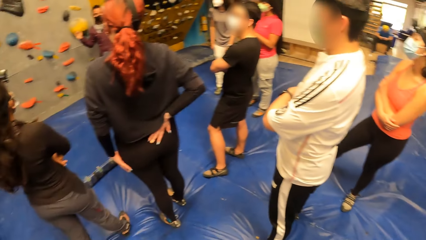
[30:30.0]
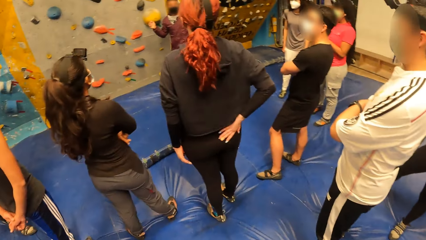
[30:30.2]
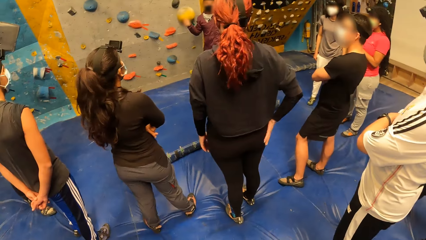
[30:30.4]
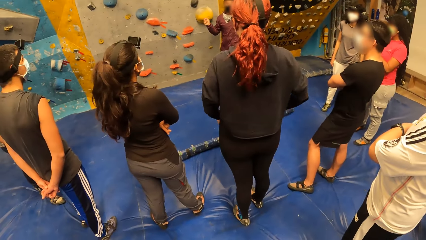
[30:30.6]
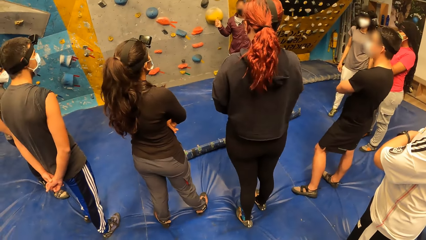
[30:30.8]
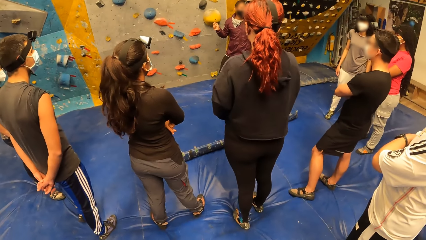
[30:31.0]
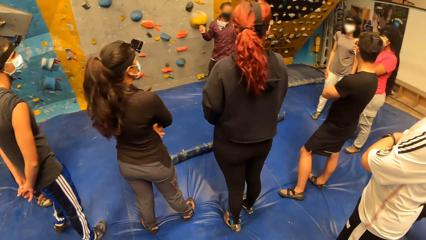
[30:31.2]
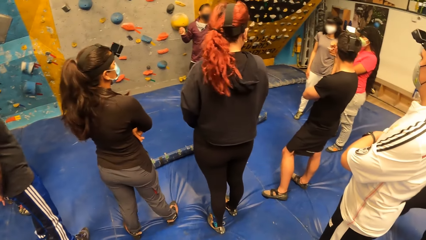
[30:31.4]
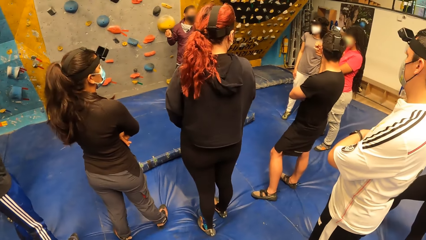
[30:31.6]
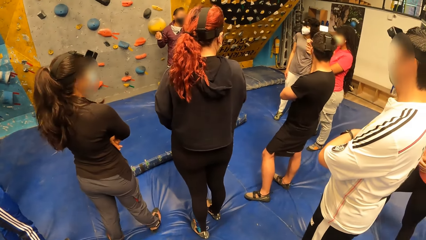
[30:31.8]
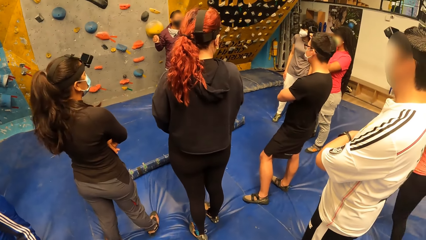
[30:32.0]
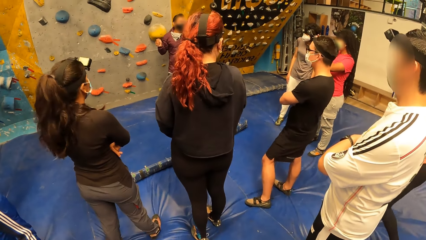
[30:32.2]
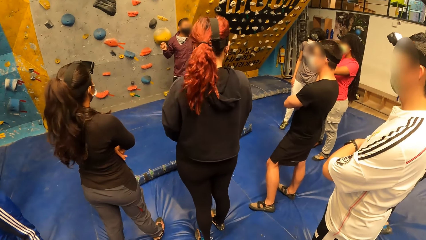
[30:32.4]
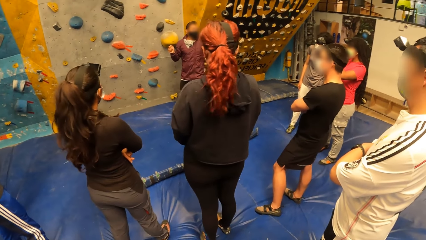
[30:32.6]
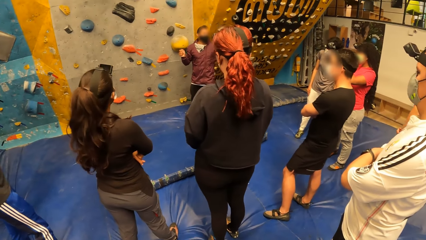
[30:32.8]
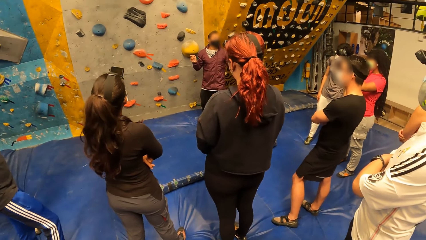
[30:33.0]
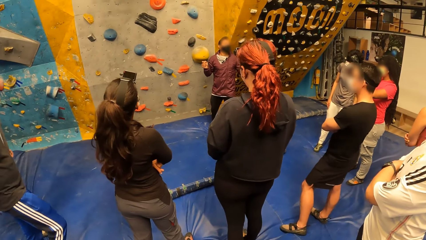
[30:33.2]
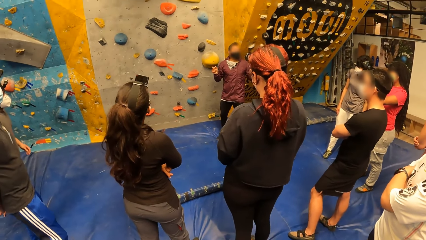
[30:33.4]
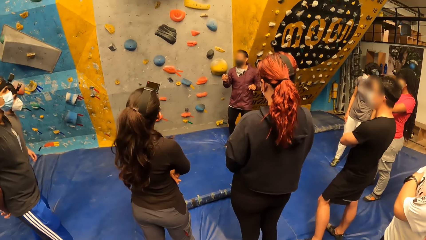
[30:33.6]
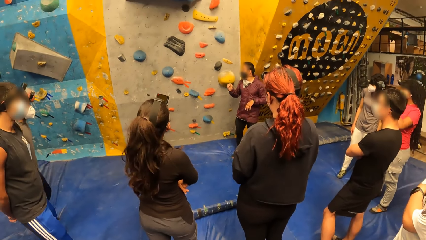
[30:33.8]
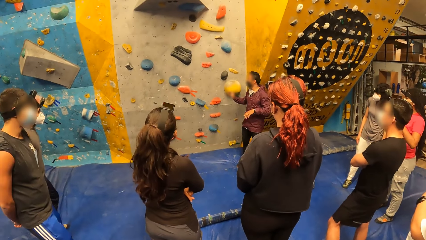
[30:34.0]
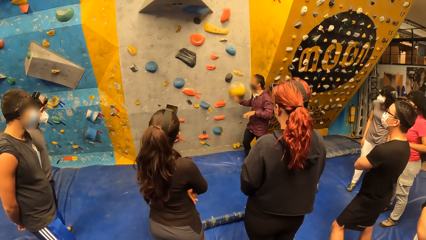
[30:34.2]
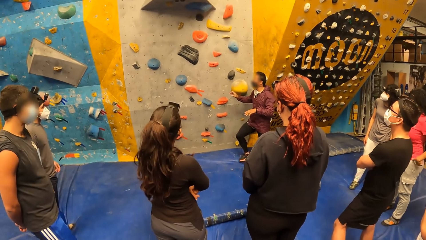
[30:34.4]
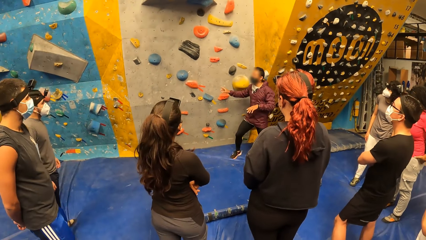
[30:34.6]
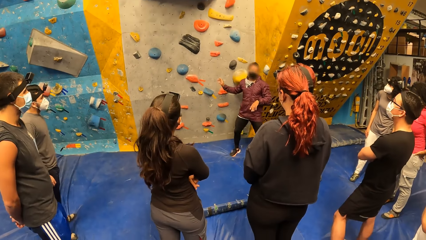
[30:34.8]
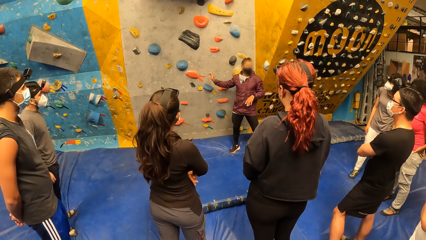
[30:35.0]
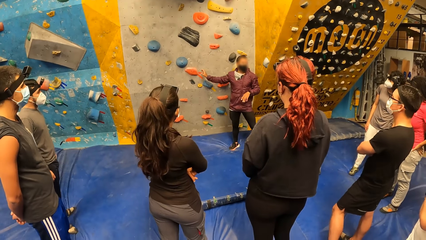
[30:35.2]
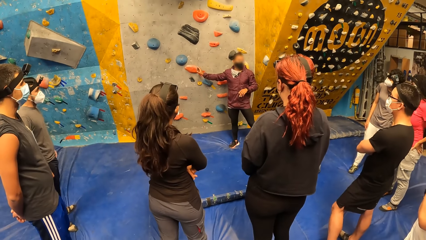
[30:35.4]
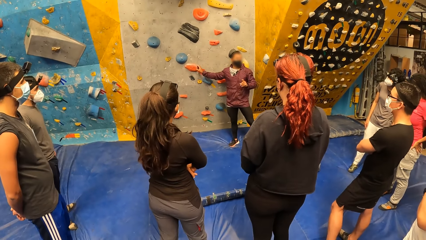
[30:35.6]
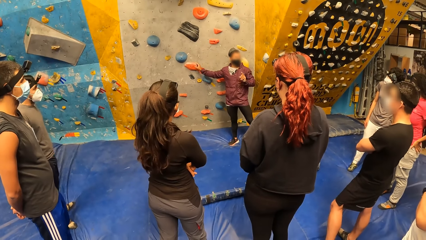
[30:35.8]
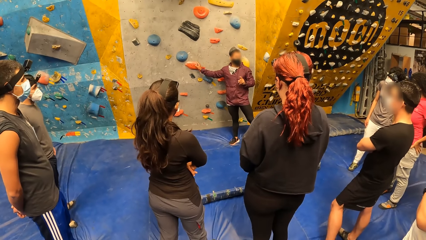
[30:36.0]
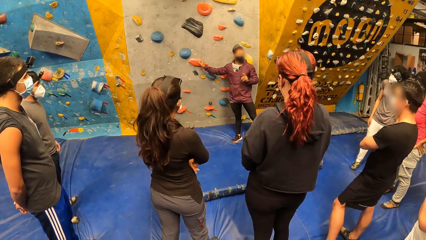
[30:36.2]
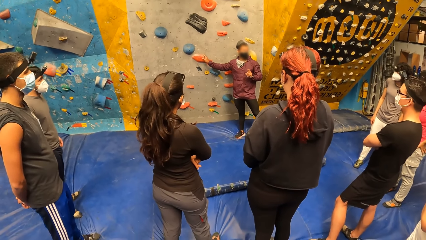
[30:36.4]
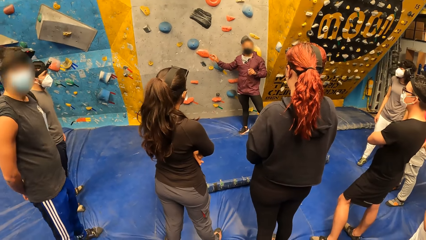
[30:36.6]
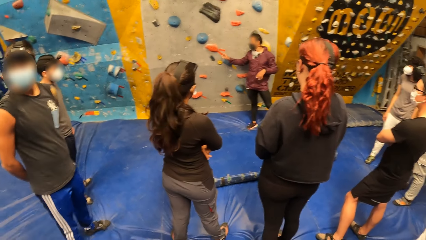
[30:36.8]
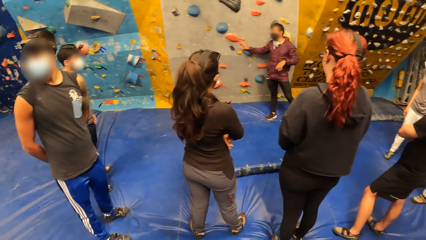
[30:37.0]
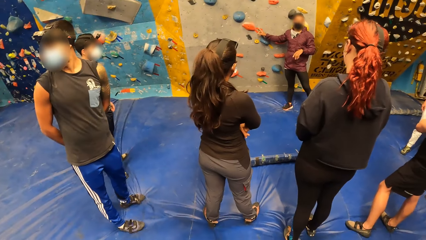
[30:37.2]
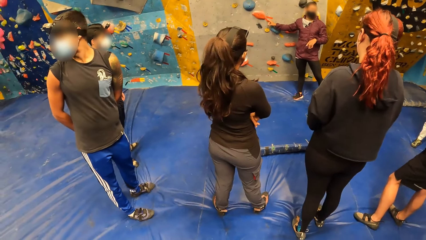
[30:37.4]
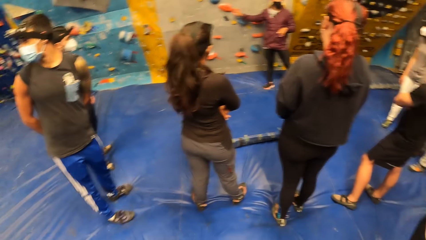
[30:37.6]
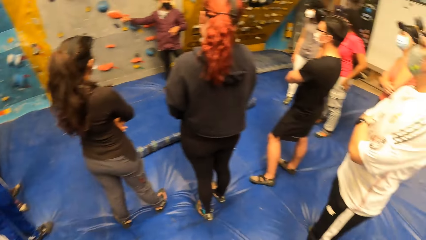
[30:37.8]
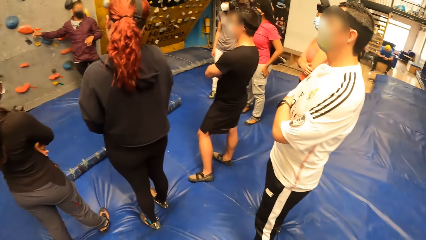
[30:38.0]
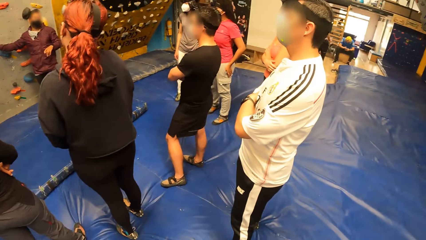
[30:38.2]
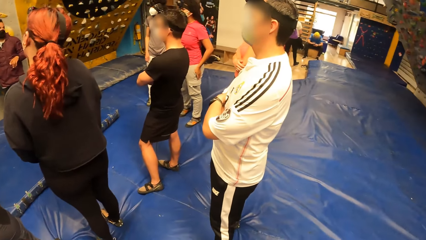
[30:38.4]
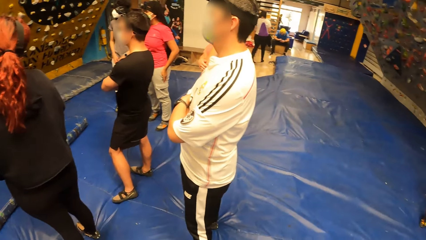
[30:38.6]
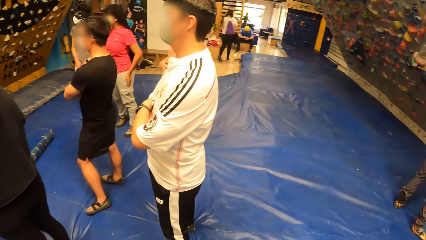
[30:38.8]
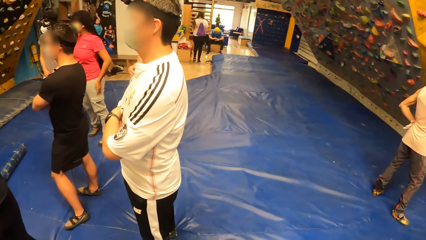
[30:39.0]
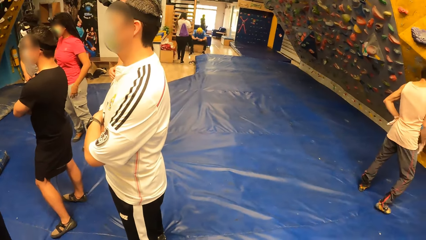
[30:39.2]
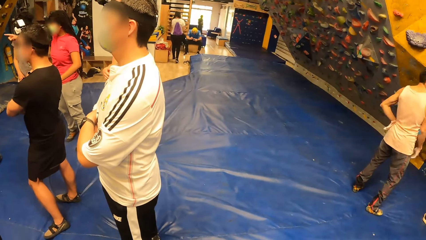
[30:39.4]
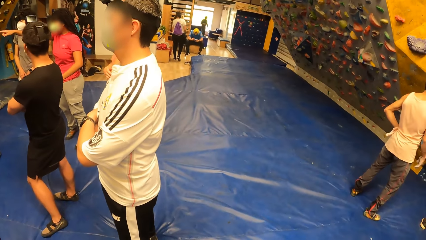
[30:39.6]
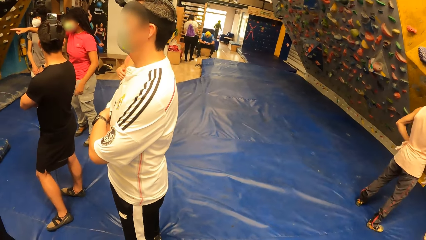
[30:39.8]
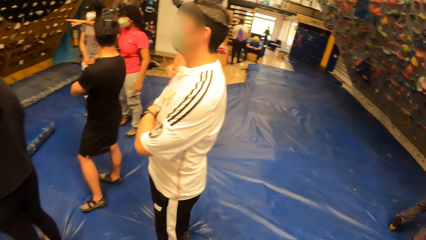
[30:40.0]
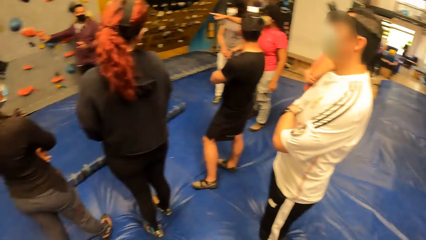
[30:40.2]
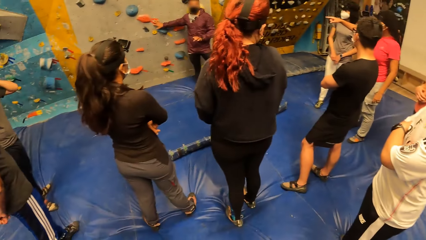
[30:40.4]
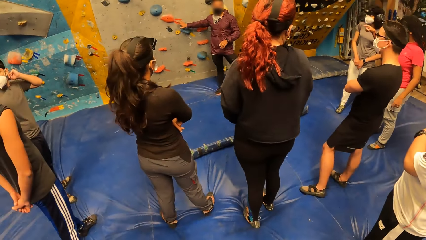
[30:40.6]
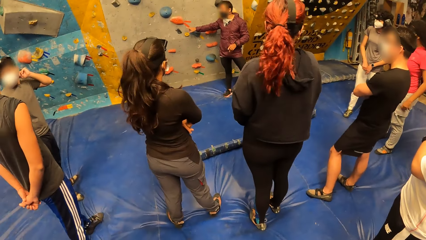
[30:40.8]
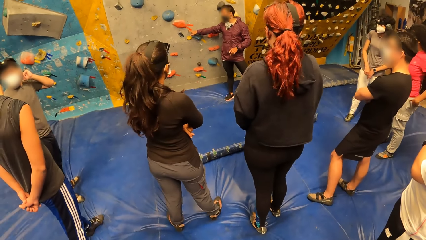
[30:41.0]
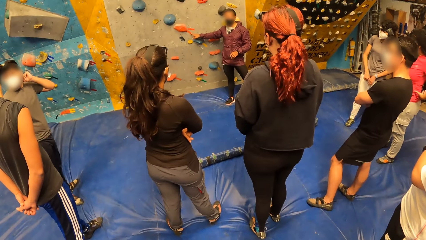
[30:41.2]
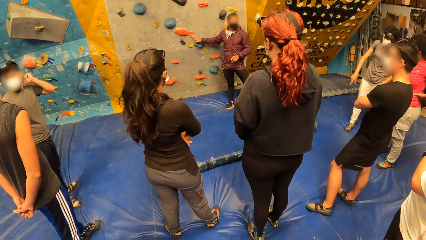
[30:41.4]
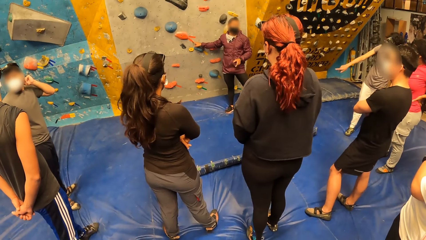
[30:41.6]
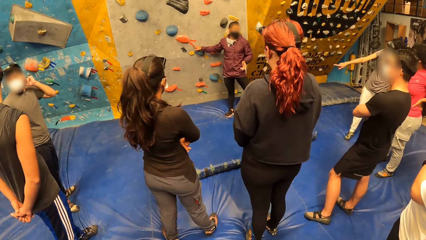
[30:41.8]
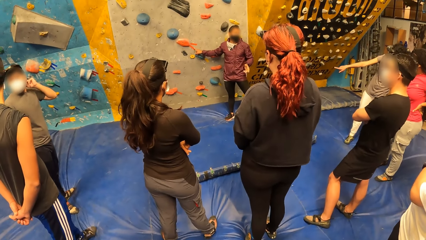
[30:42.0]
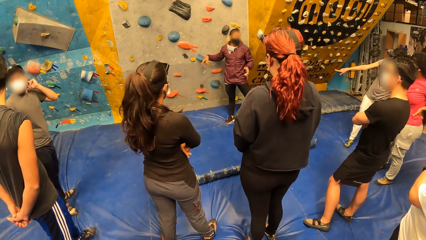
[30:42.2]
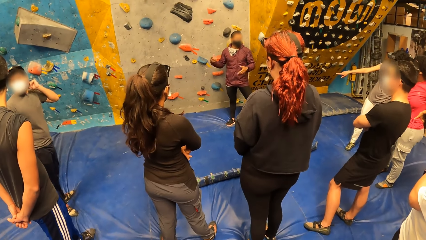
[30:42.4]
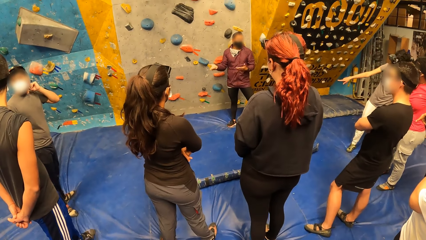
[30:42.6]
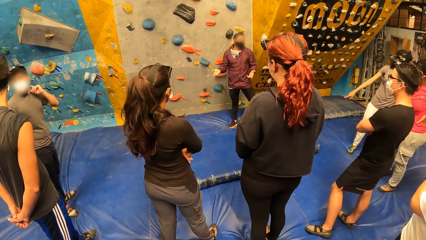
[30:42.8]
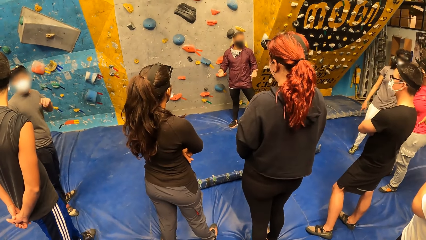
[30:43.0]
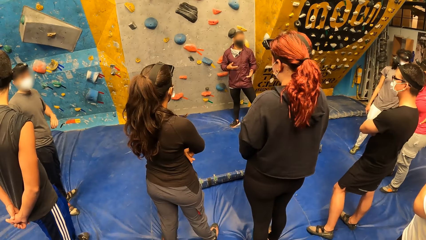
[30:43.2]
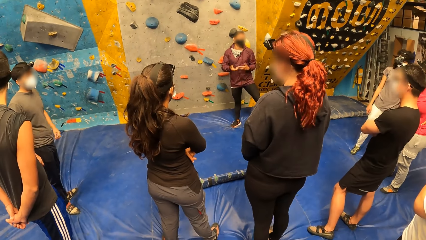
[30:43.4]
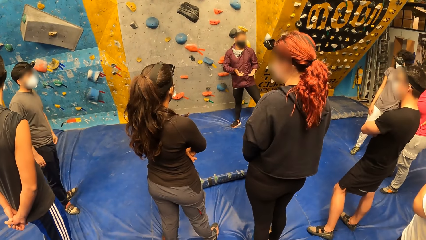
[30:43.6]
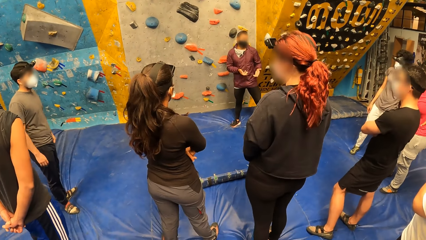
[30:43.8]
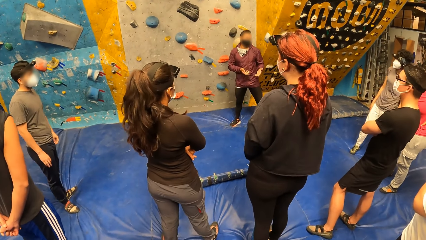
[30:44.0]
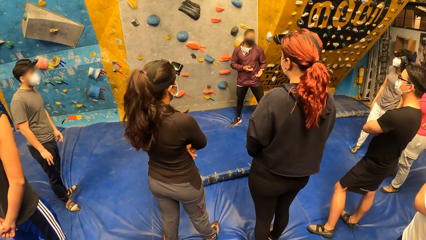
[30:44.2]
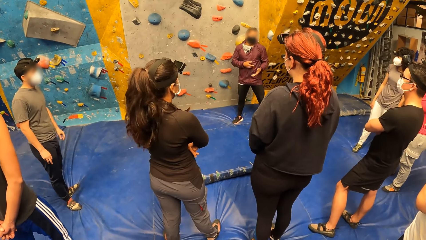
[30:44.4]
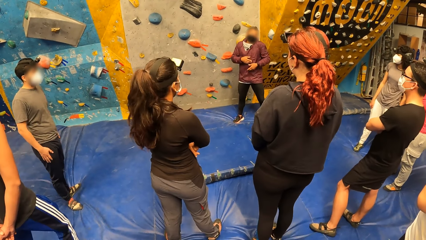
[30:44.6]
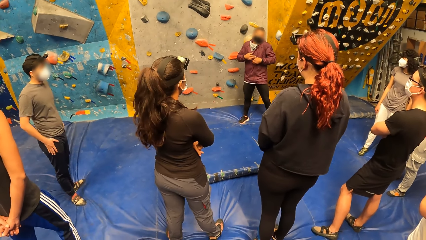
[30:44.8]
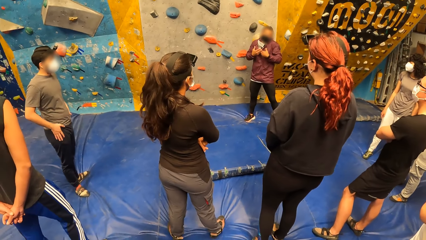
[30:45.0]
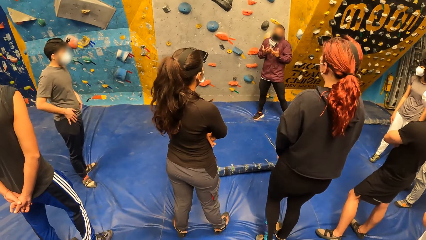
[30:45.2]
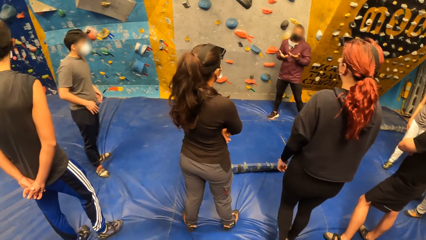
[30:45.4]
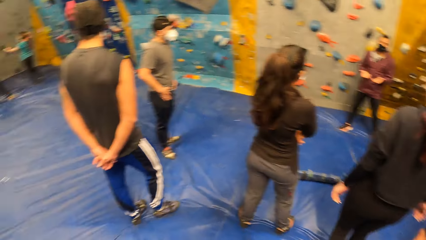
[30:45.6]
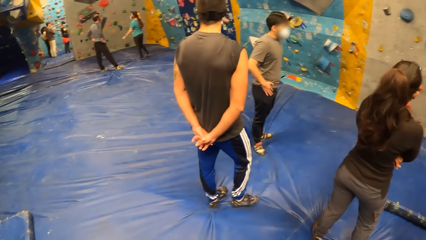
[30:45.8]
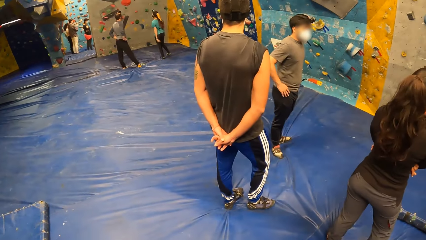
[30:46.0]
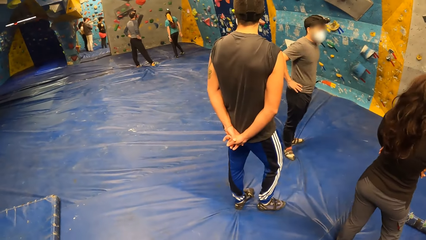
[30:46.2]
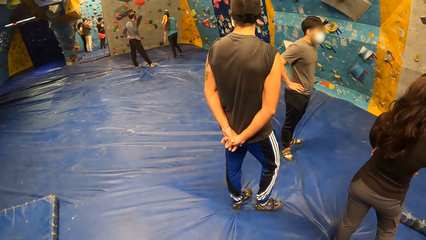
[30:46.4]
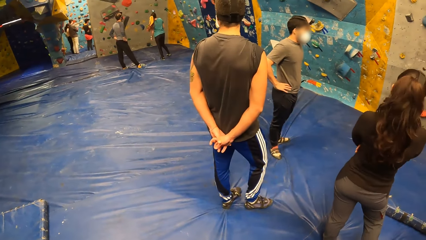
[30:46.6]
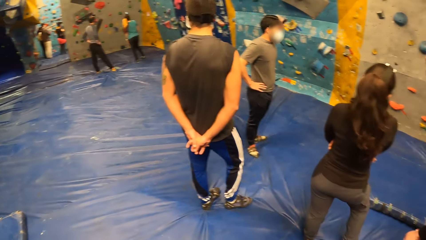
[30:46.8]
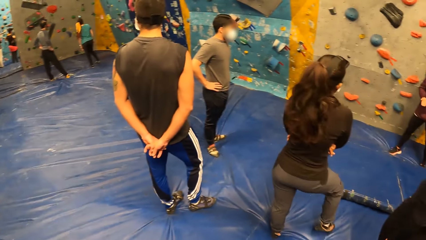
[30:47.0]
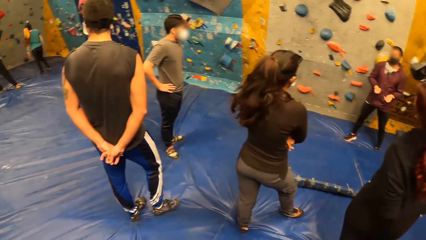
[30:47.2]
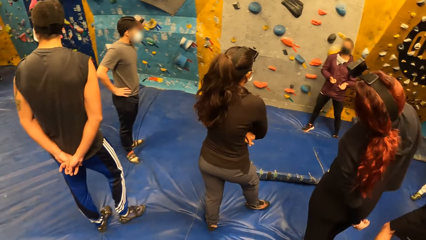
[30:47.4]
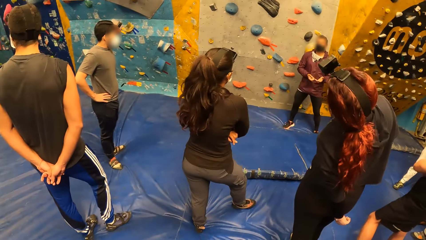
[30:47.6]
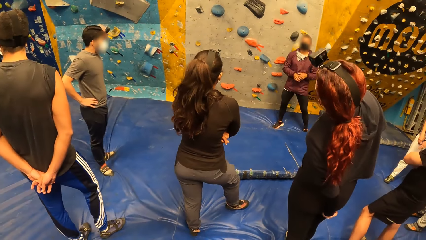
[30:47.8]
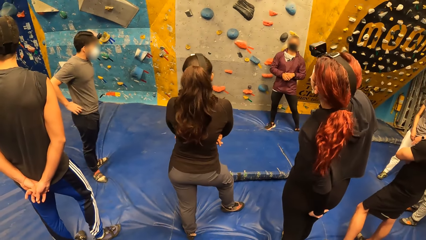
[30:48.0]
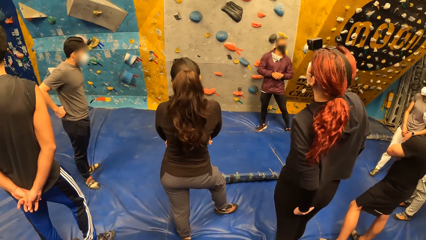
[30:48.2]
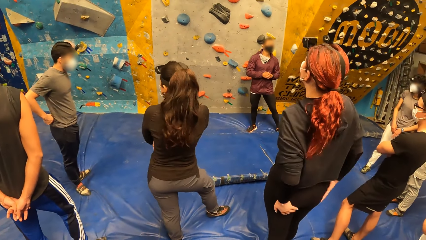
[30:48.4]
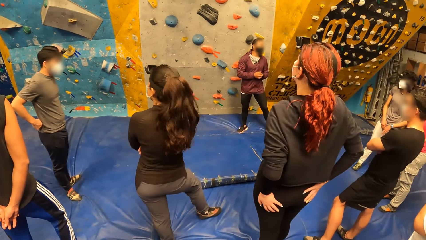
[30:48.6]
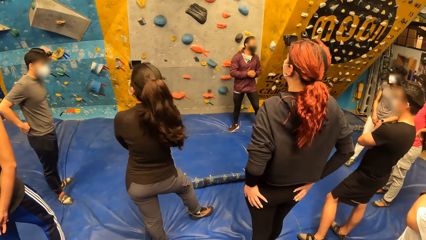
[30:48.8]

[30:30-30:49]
The instructor places his right hand onto the bouldering wall. The camera wearer looks around. The instructor explains the rock climbing game. The instructor gesticulates with both hands. The camera wearer looks around.
